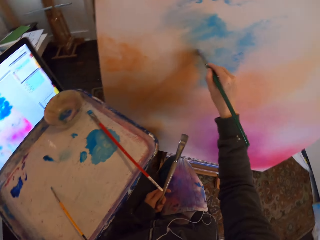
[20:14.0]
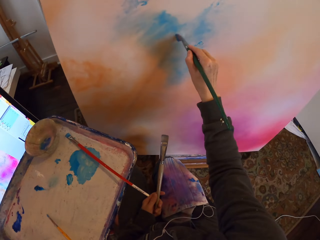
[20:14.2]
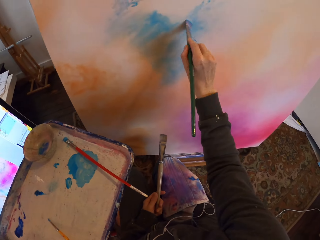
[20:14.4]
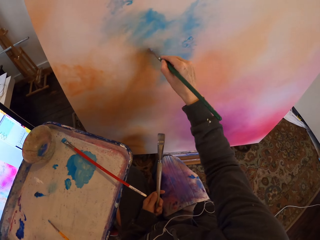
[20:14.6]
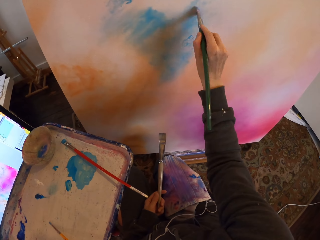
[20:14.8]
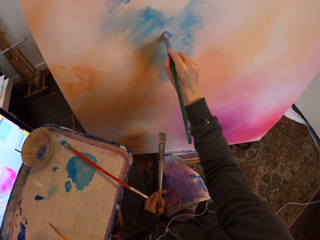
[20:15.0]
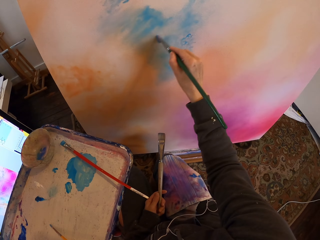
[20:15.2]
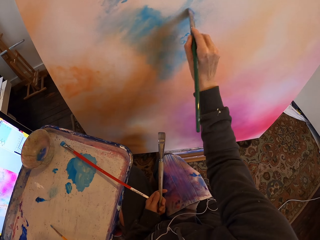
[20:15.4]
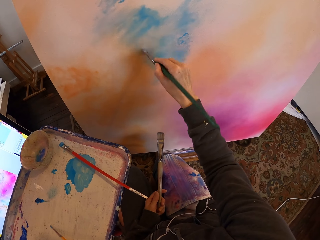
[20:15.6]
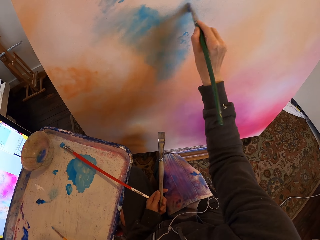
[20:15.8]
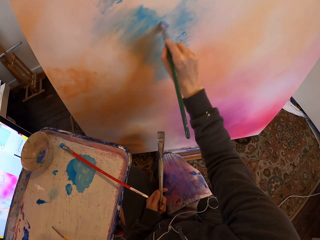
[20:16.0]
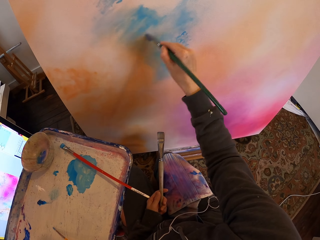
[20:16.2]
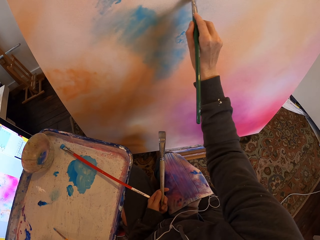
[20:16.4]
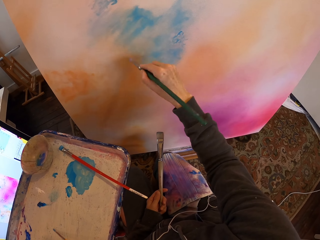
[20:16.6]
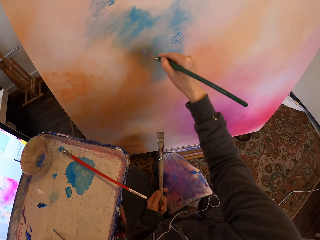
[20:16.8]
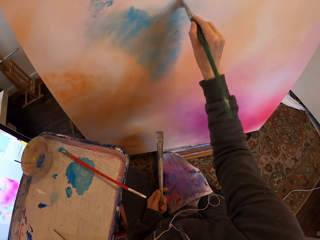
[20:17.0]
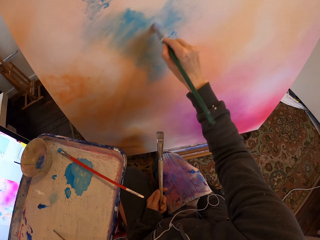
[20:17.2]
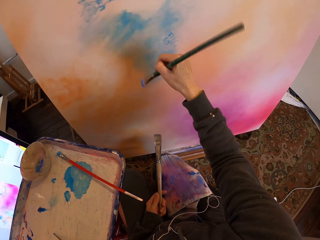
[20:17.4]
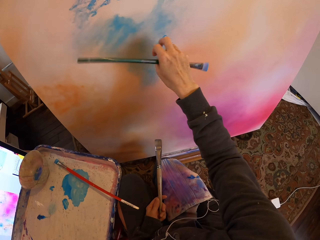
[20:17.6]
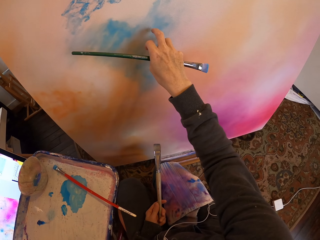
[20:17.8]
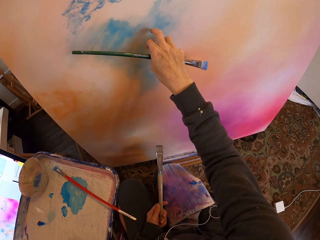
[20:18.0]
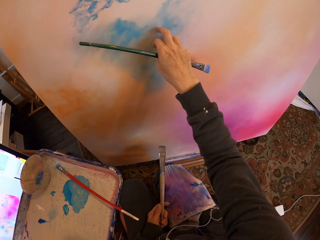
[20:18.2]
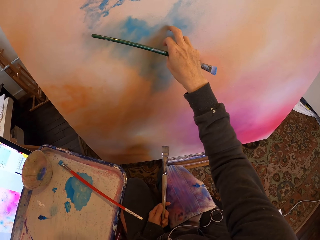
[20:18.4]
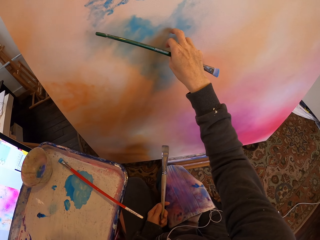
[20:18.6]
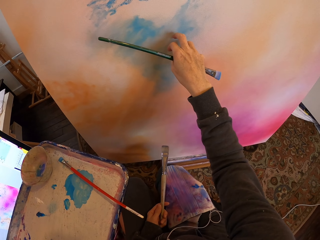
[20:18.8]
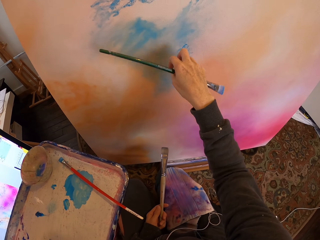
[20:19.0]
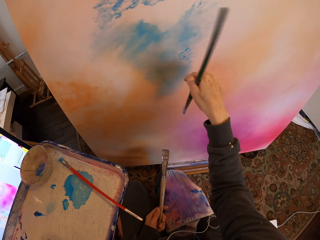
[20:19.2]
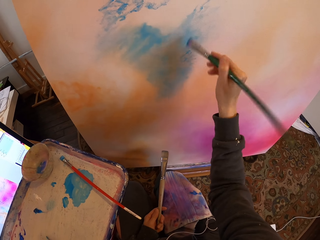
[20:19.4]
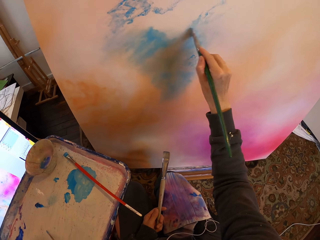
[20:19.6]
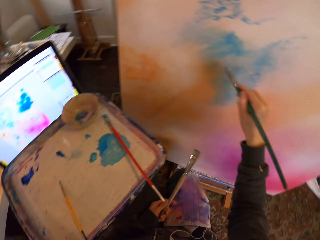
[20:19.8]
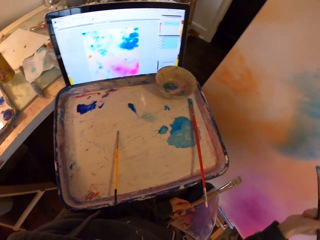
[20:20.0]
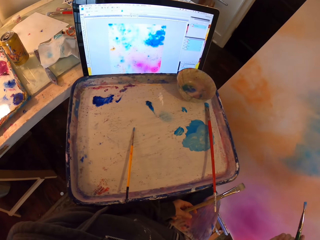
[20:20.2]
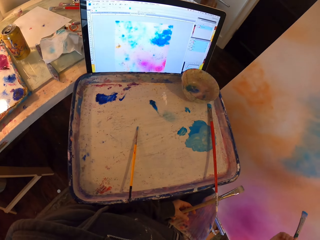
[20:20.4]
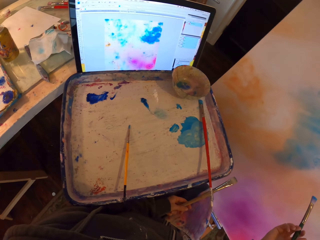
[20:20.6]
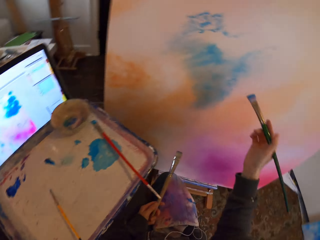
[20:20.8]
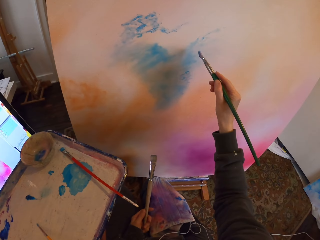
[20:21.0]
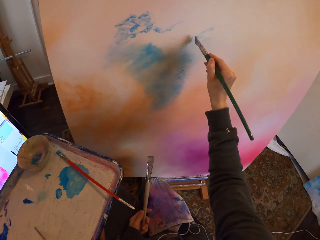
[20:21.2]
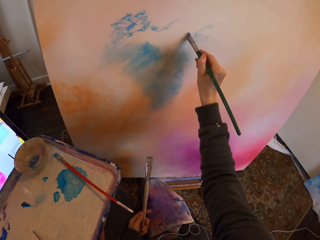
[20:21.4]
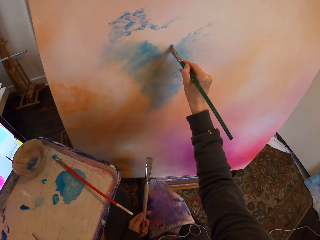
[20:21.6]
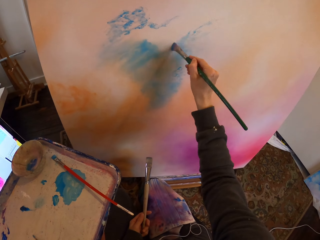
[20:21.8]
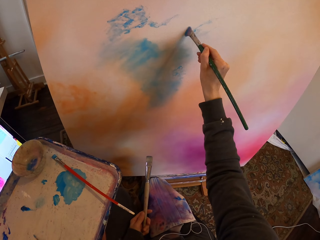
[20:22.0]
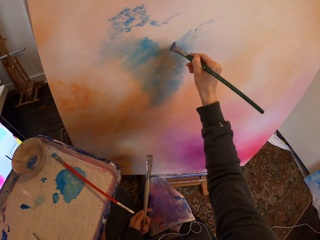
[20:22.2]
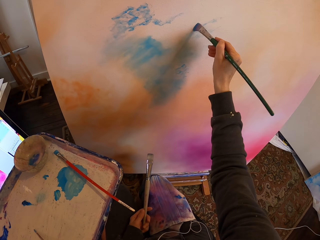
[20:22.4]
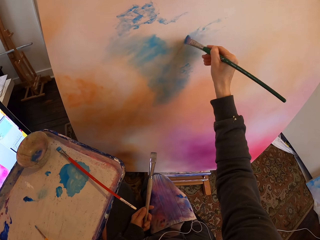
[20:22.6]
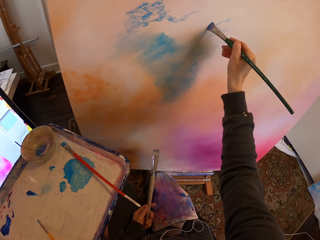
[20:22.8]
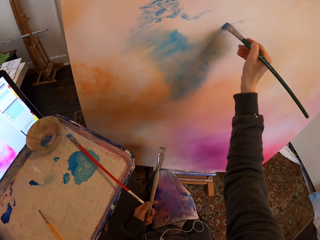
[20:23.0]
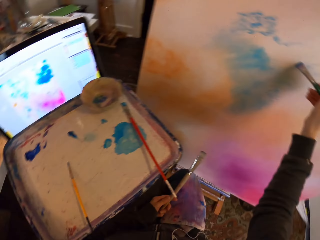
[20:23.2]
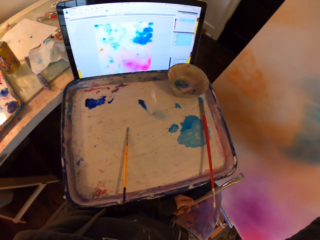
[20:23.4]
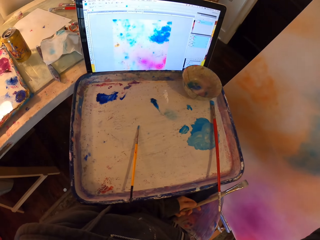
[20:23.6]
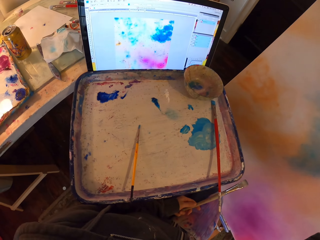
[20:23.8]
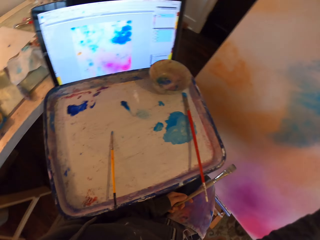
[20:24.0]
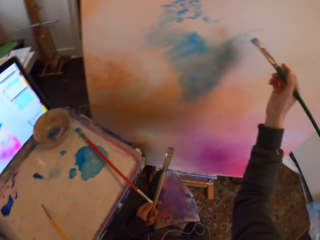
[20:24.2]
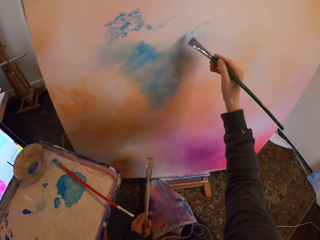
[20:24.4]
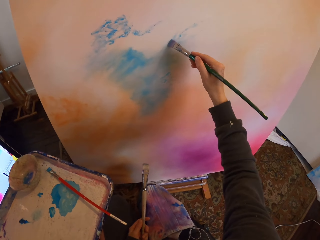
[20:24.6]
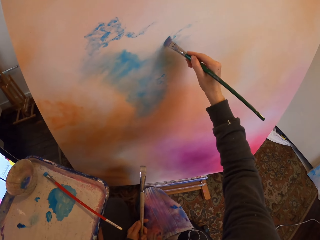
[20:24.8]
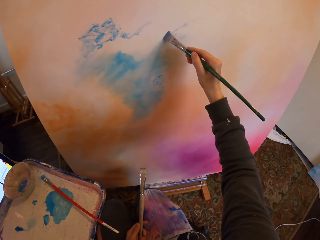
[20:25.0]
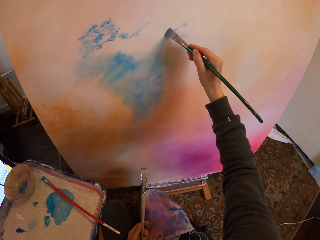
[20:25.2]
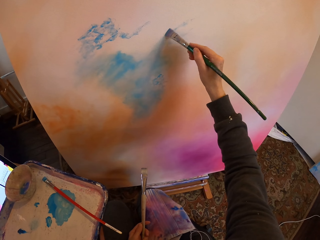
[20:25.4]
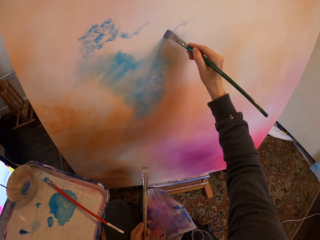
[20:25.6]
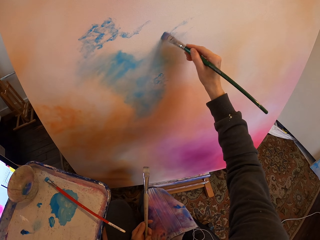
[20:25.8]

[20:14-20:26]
The camera wearer wipes a board with a finger. They paint the painting board with a paintbrush. They stare at paintings. They paint on the painting board.

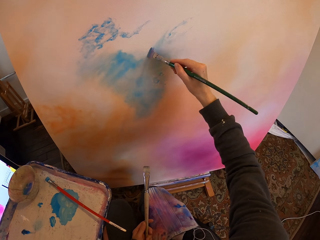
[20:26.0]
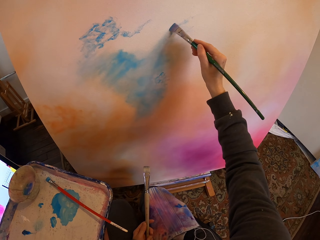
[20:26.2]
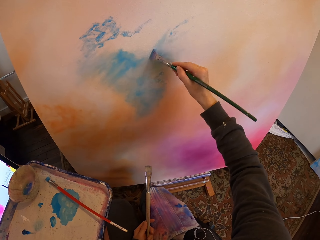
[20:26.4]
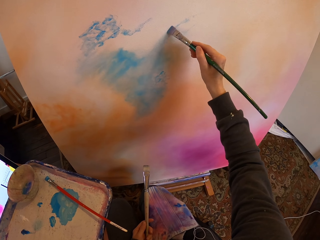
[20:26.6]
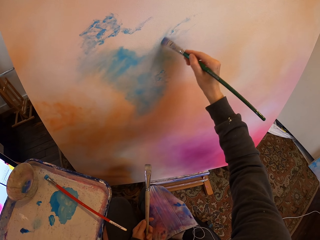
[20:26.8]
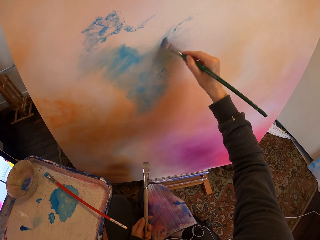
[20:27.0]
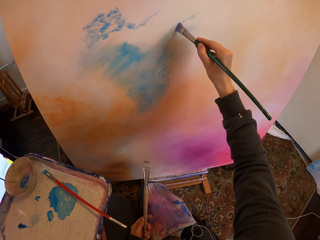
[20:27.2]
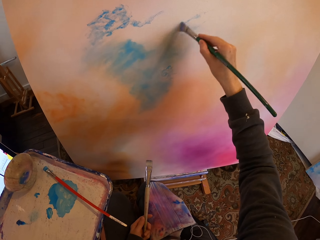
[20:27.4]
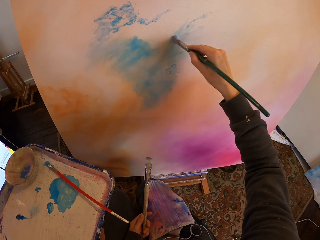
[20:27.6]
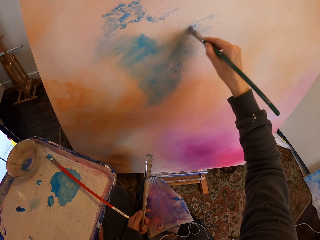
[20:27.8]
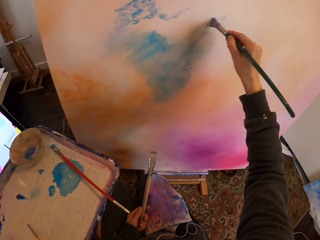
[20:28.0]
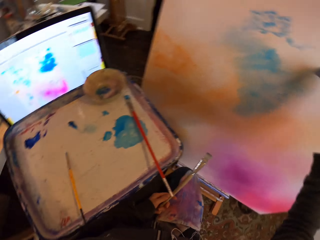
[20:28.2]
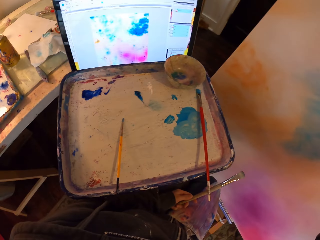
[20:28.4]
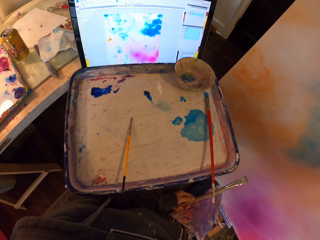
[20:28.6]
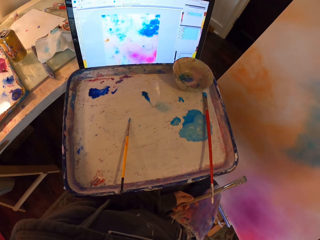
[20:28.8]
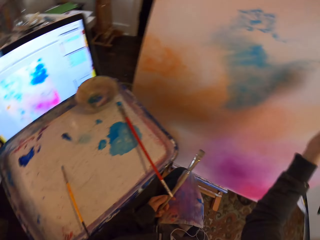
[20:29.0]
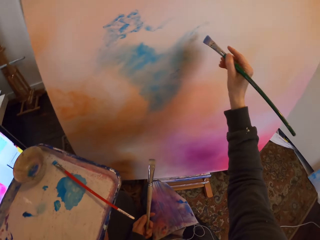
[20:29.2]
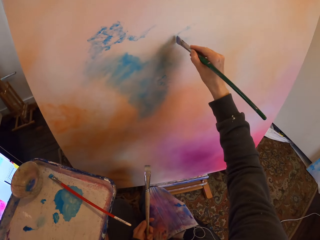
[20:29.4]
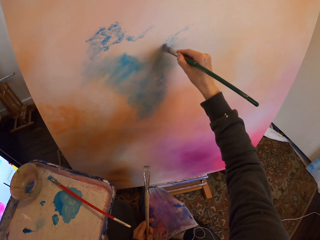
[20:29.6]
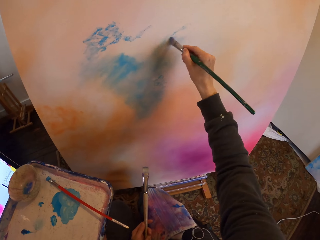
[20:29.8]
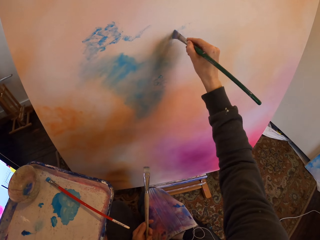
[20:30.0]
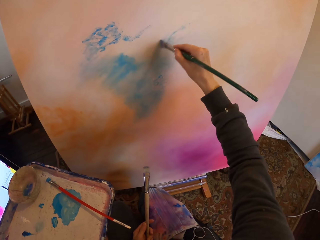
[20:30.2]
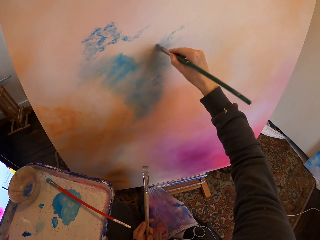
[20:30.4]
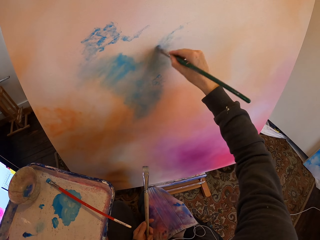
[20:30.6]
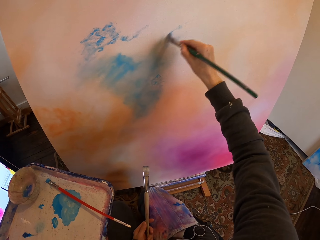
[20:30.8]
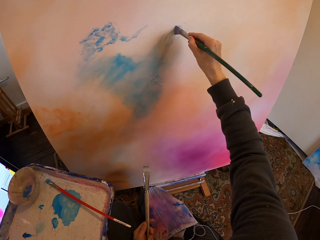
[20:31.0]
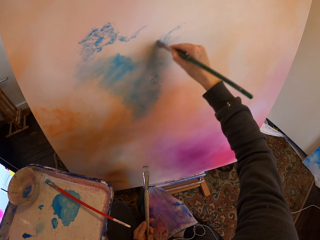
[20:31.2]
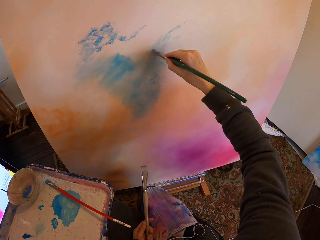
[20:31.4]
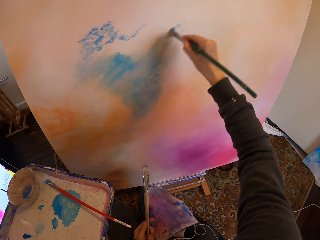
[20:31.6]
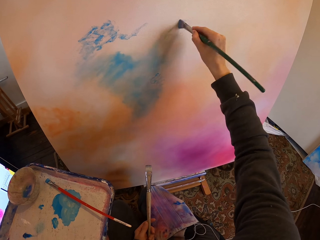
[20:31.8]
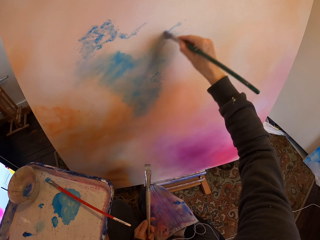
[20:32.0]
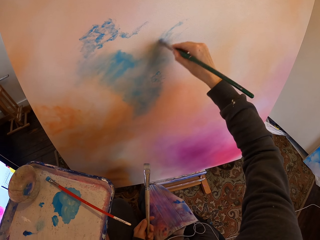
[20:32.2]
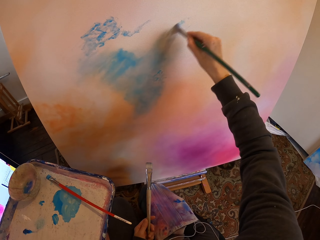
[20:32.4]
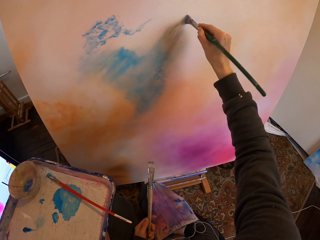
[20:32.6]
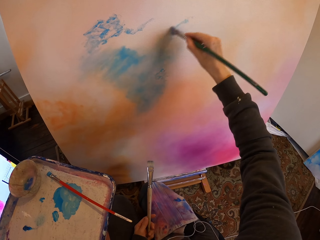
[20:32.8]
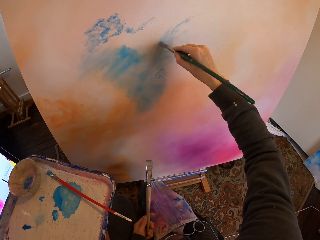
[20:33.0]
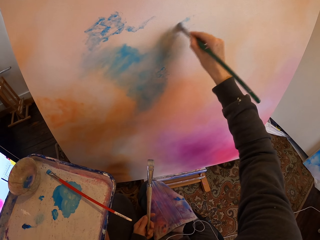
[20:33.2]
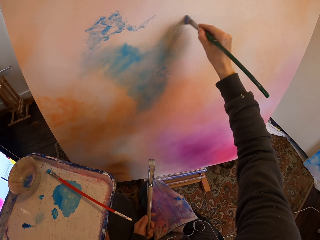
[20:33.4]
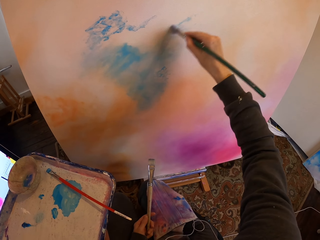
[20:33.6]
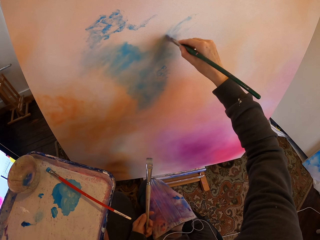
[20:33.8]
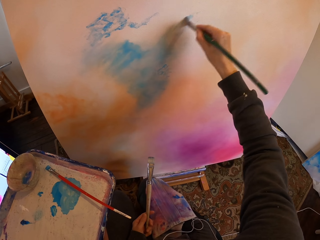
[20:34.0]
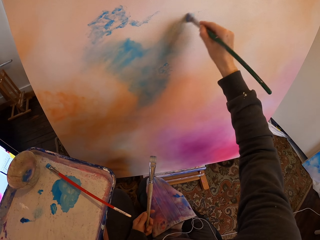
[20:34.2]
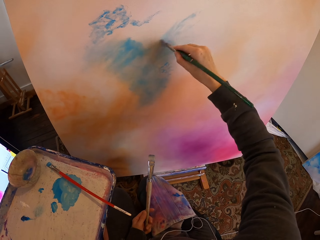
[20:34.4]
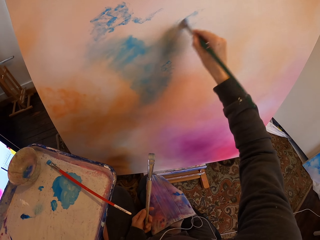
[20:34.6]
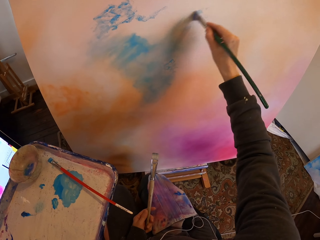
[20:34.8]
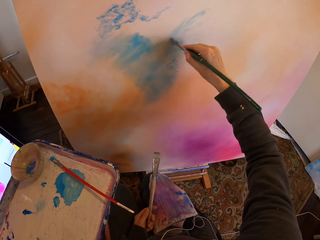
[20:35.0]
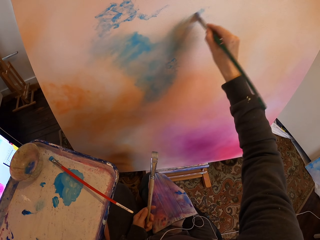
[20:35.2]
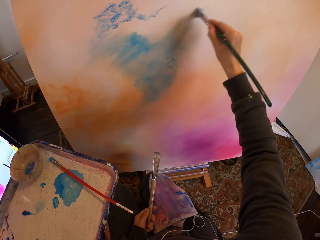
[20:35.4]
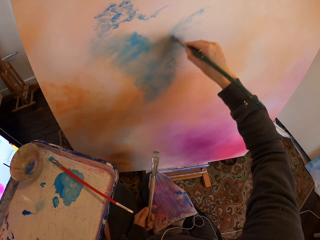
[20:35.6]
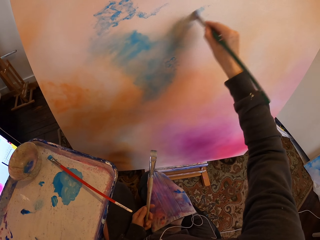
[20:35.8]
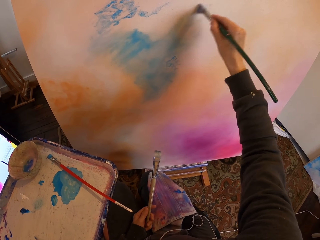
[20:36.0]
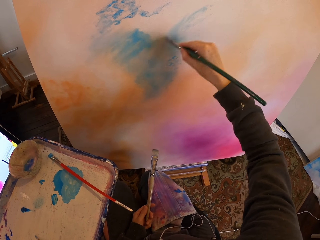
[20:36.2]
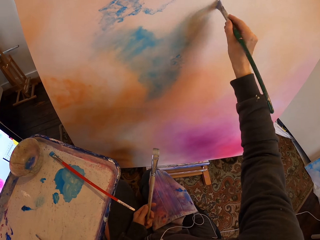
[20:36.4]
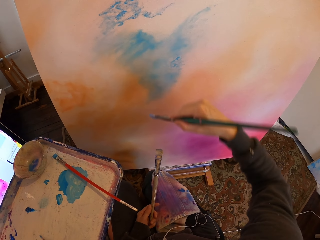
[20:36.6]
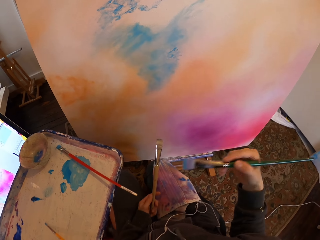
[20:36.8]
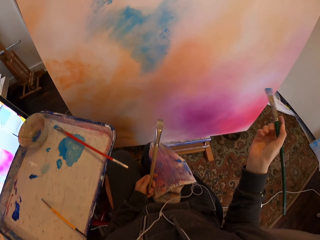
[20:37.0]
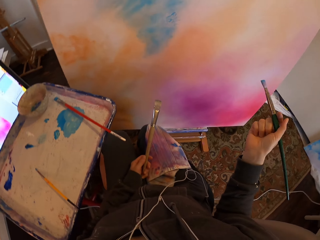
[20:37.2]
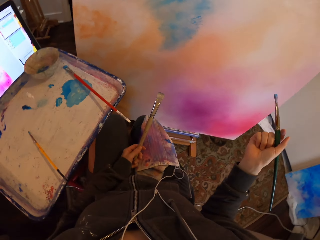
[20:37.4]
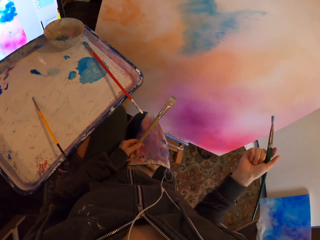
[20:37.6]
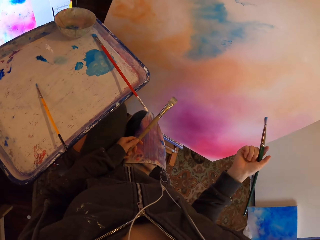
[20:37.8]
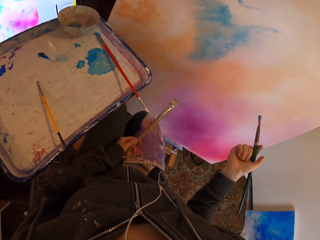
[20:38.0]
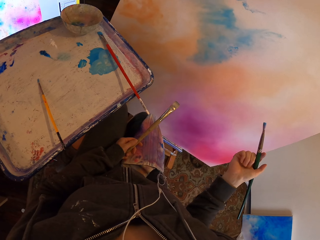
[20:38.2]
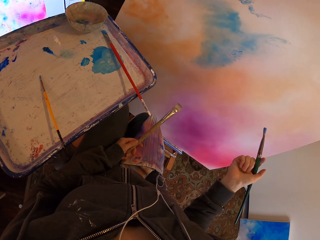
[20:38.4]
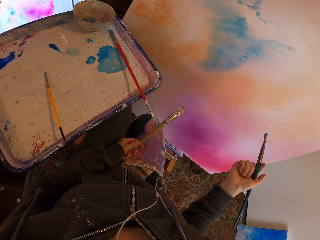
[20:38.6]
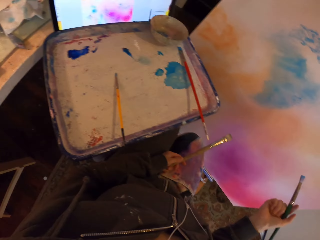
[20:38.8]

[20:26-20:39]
The camera wearer stares at paintings.
